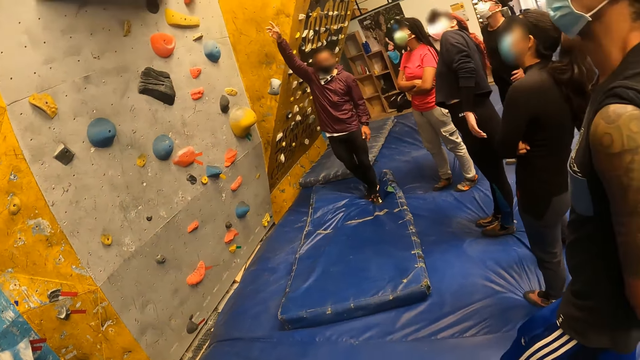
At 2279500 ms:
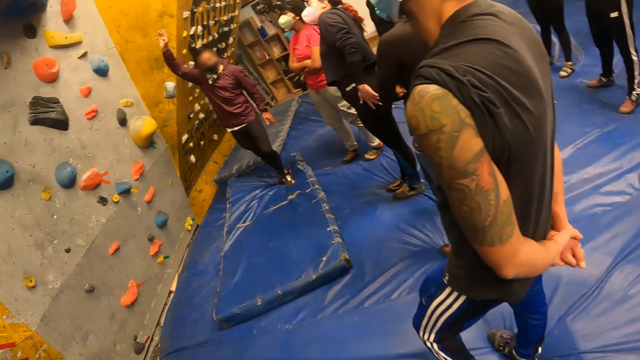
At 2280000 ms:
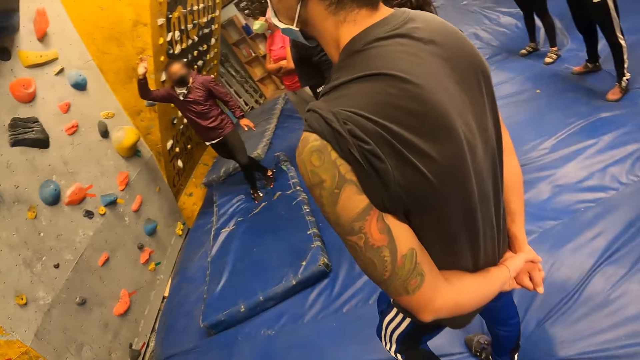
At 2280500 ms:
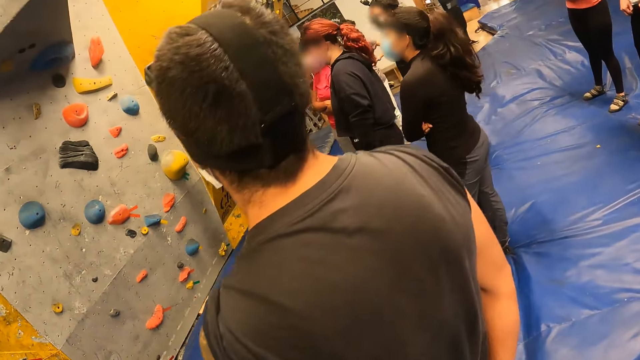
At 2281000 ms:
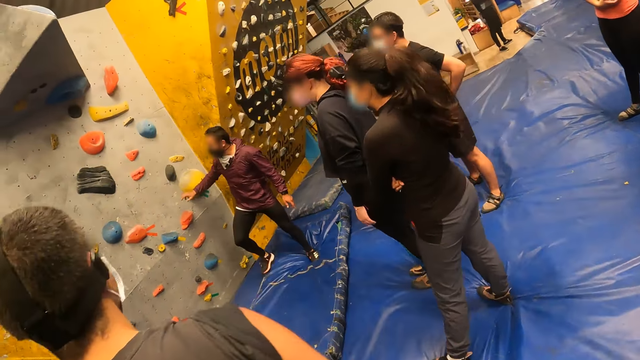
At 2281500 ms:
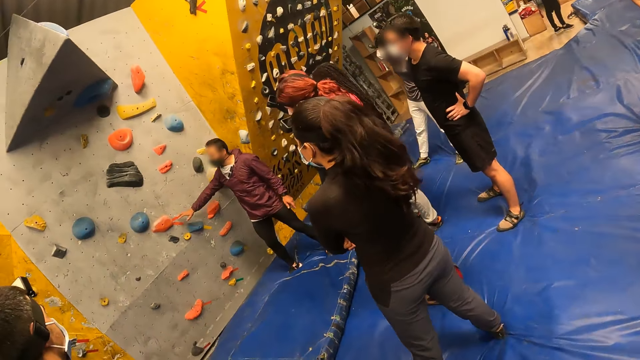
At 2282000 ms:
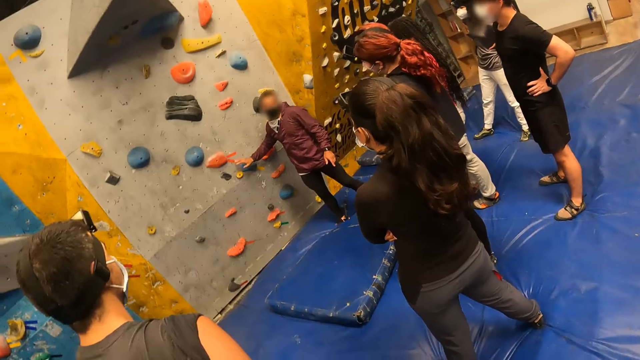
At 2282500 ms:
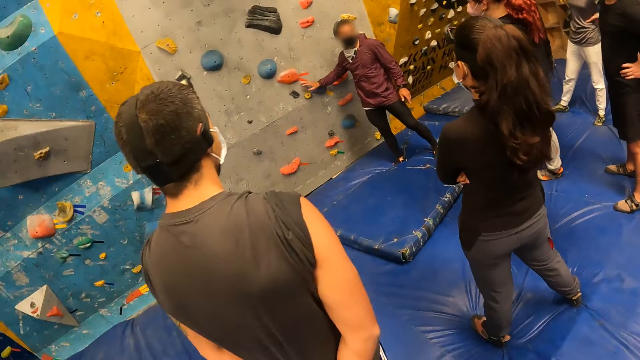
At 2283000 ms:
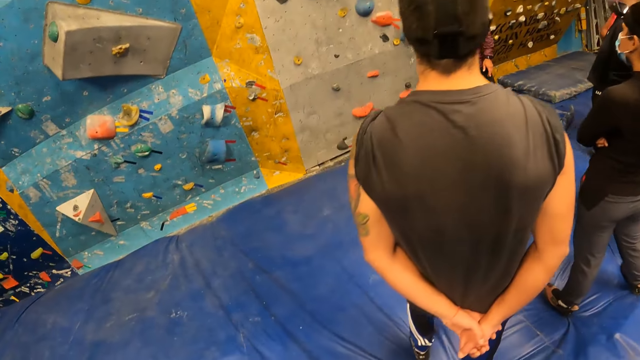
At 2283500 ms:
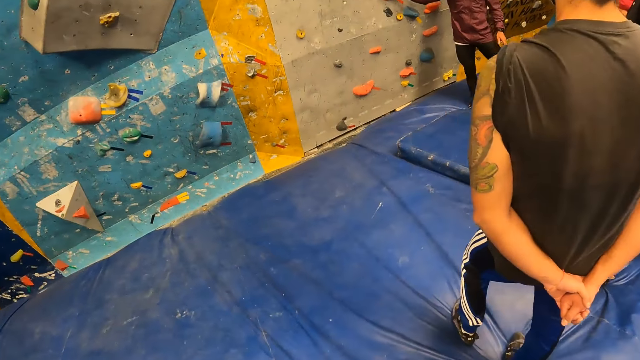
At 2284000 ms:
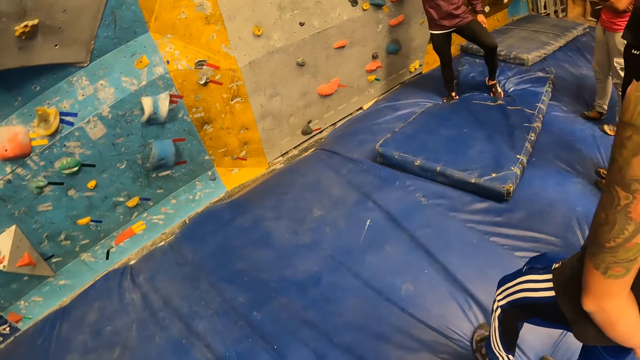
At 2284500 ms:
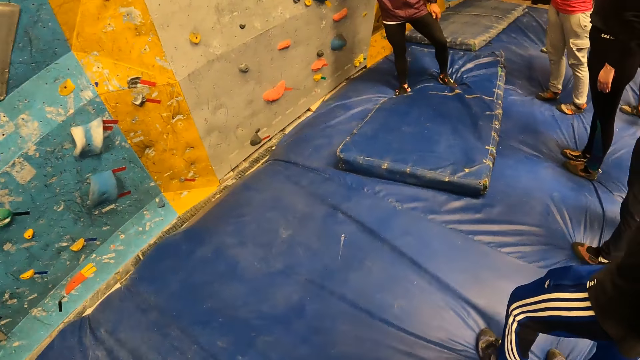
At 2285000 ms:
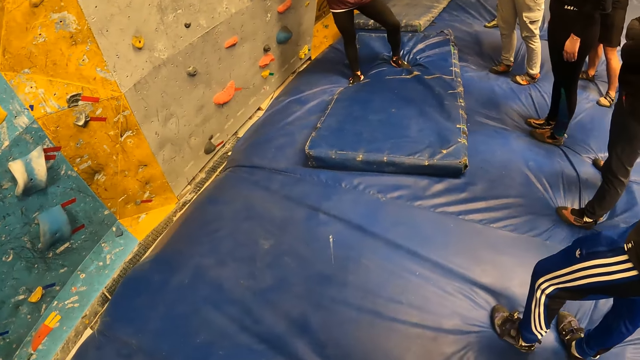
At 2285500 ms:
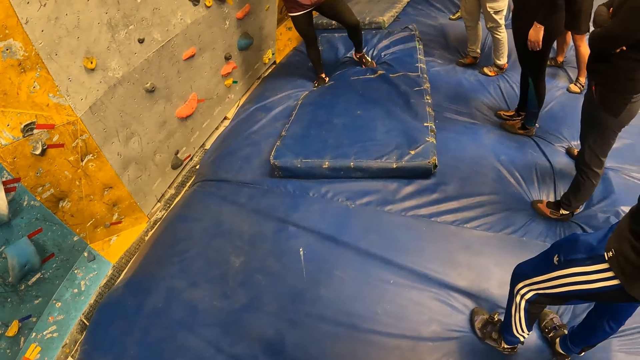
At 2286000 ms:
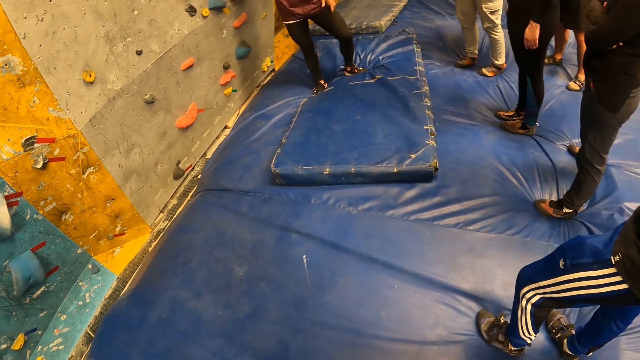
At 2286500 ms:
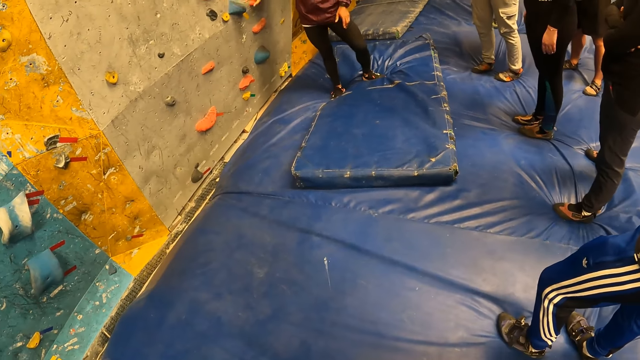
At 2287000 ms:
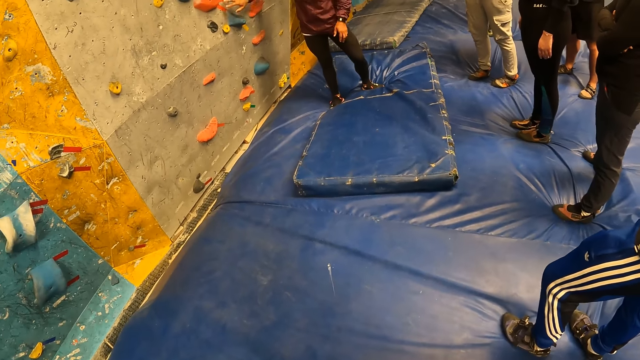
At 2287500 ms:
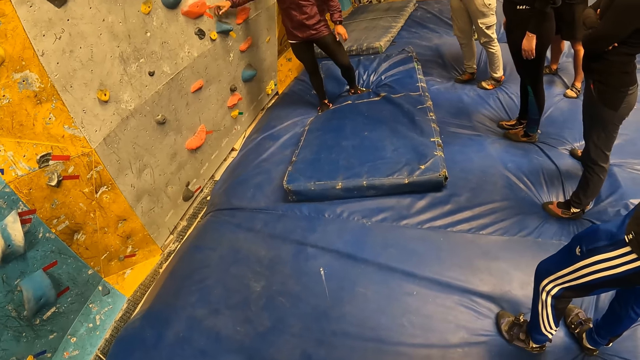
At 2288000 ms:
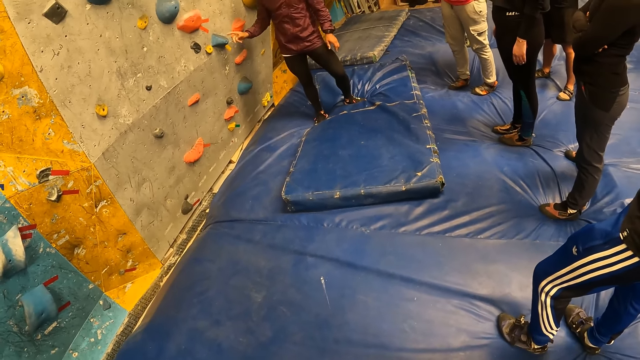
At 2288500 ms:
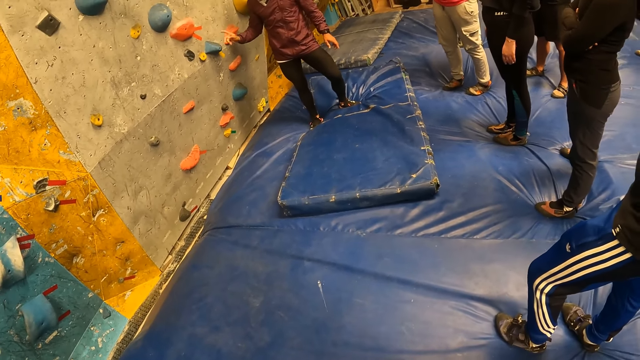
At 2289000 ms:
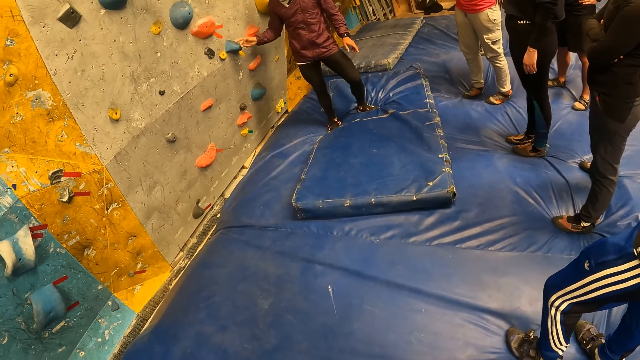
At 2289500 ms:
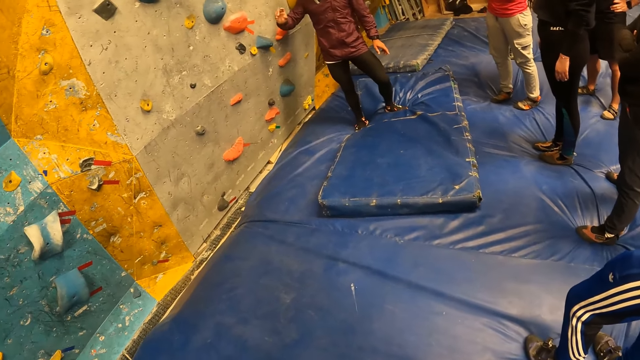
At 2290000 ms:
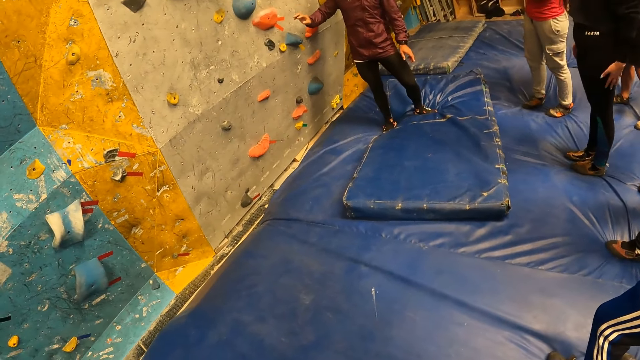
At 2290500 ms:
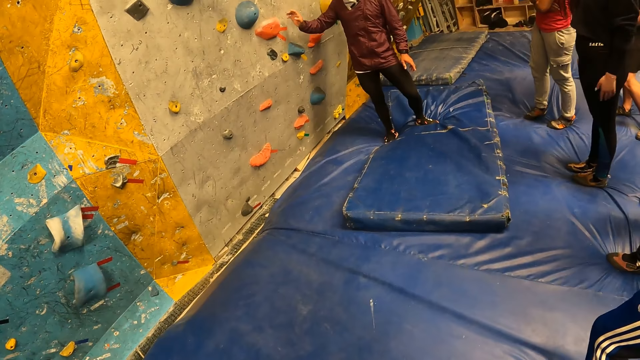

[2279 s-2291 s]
The camera wearer walks on the floor. They stand on the floor. A man trains how to climb the climbing wall.

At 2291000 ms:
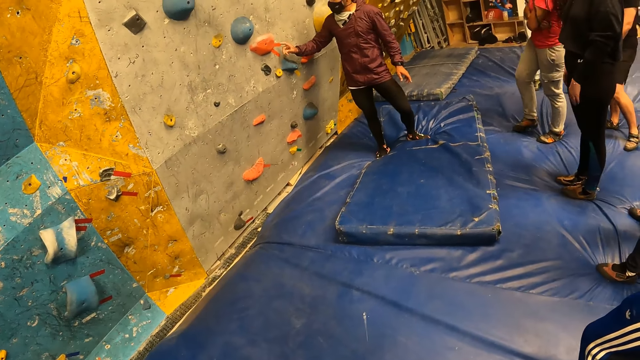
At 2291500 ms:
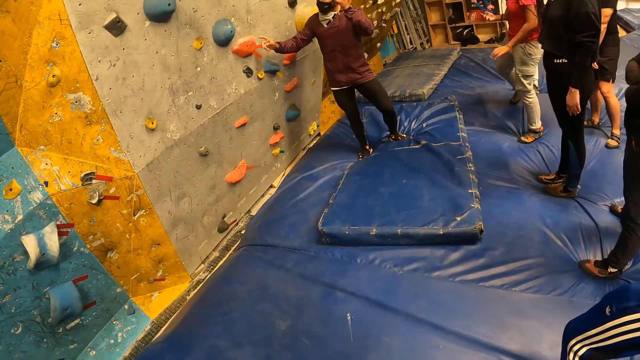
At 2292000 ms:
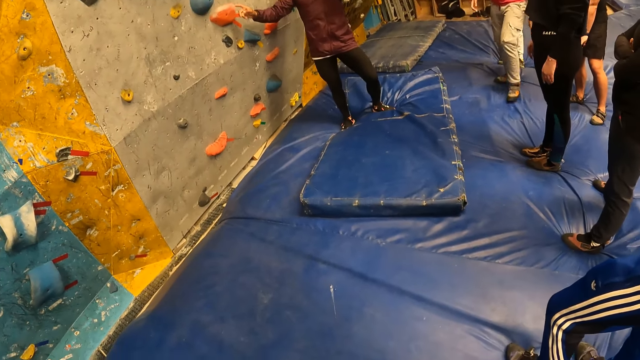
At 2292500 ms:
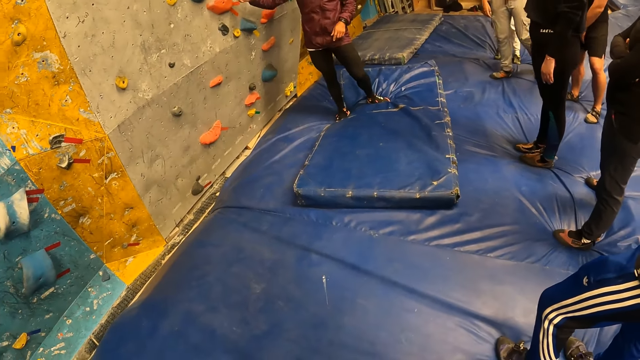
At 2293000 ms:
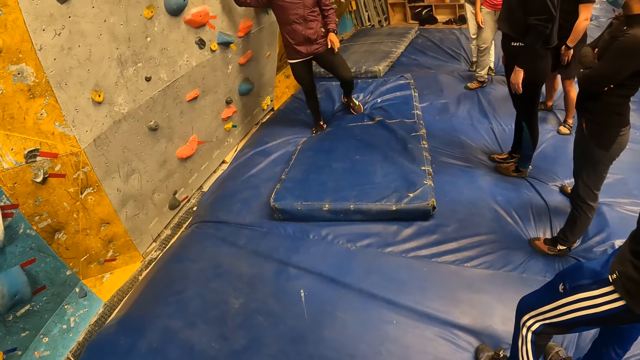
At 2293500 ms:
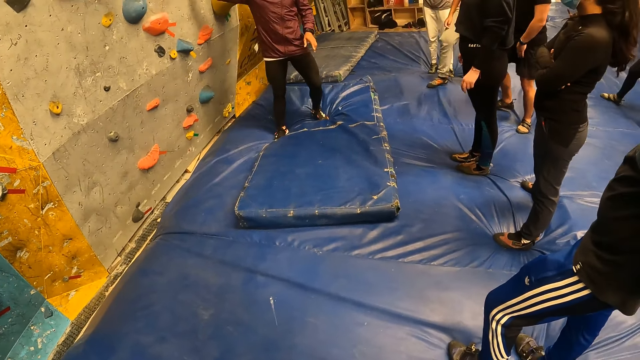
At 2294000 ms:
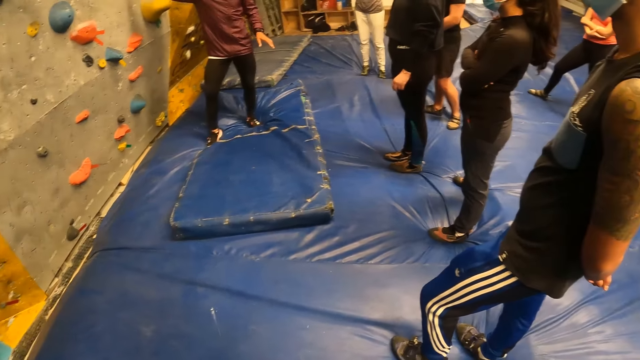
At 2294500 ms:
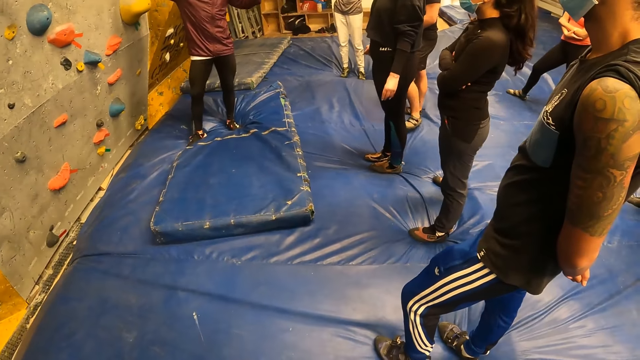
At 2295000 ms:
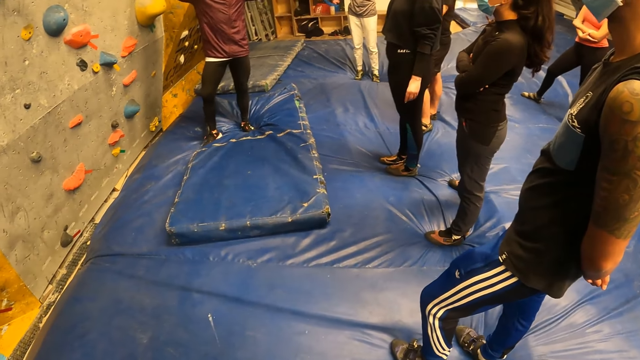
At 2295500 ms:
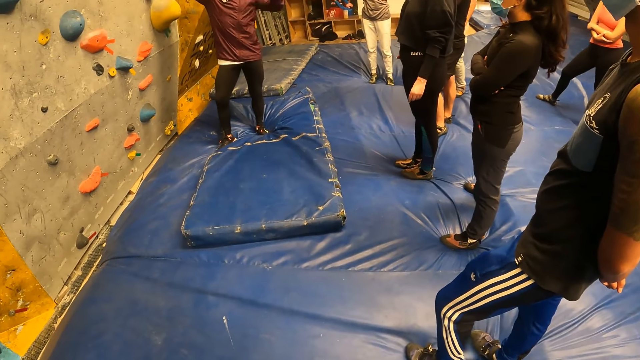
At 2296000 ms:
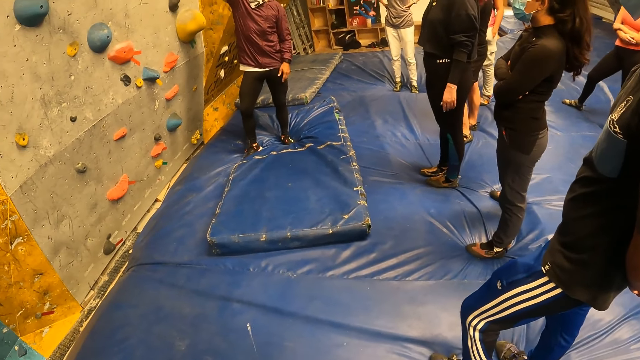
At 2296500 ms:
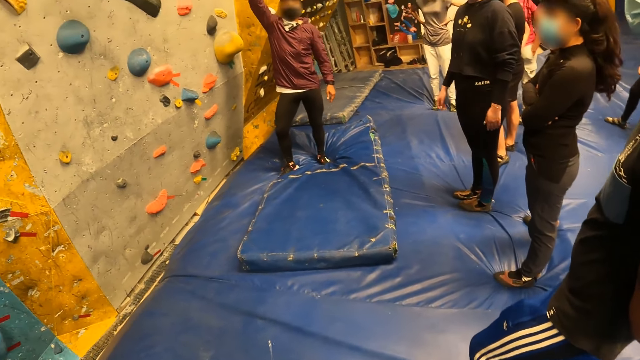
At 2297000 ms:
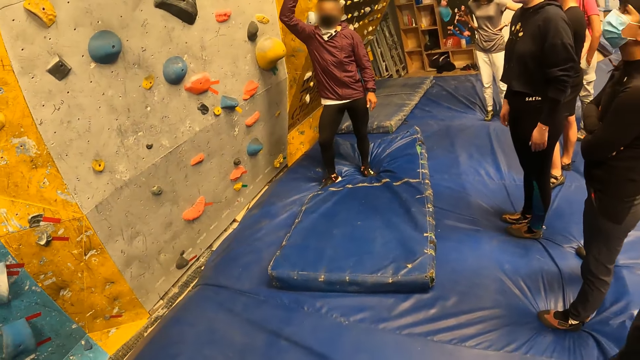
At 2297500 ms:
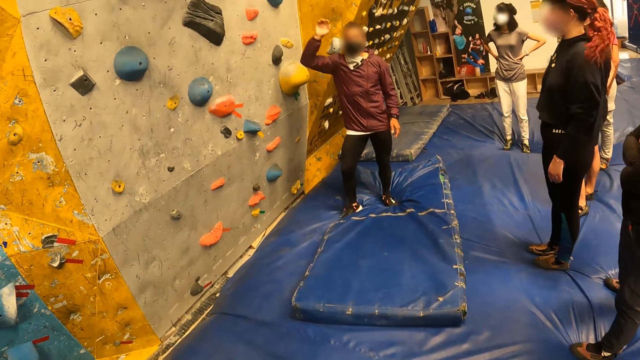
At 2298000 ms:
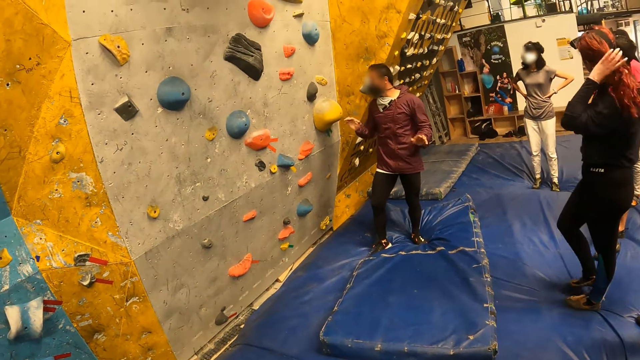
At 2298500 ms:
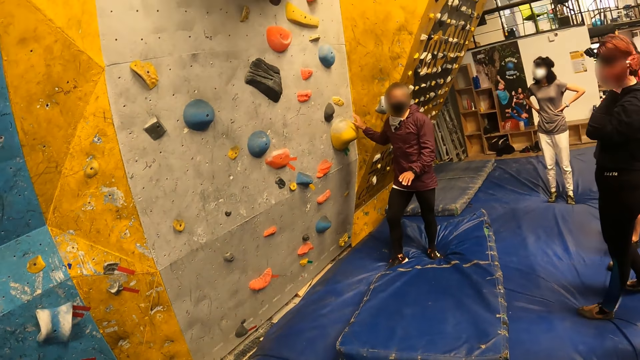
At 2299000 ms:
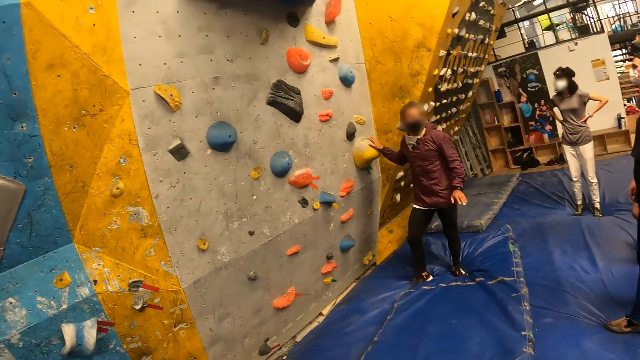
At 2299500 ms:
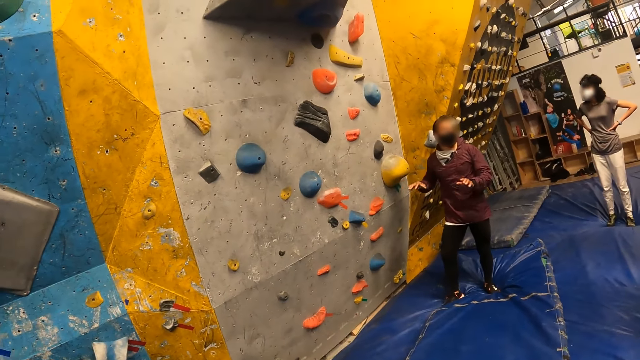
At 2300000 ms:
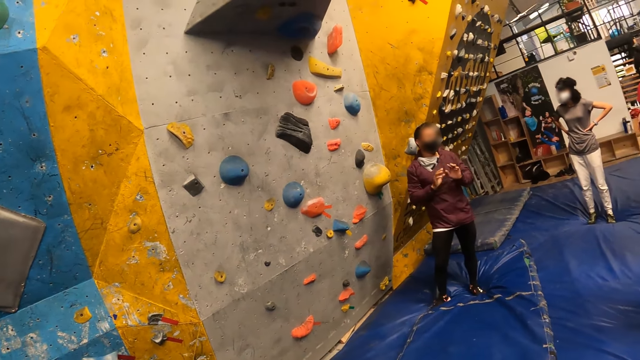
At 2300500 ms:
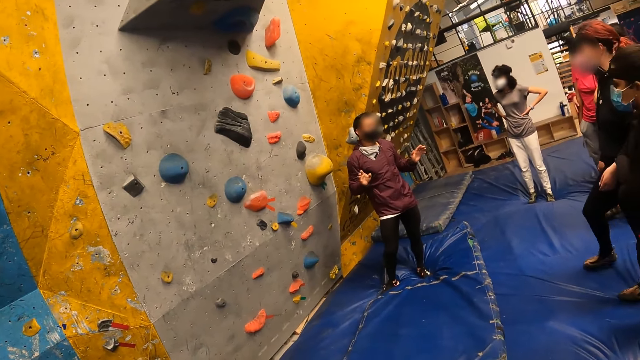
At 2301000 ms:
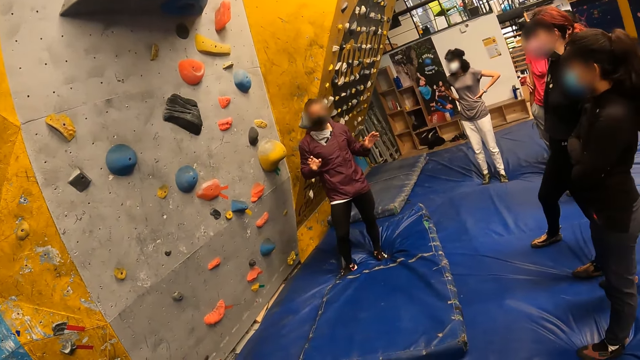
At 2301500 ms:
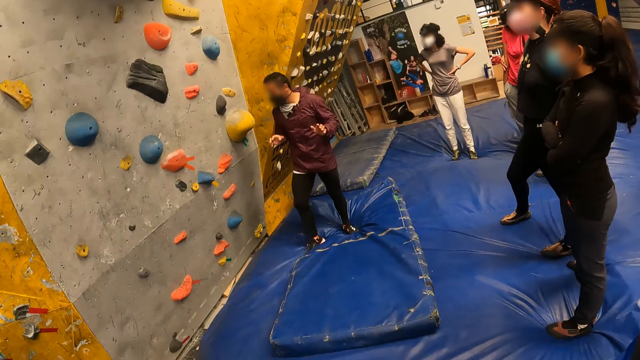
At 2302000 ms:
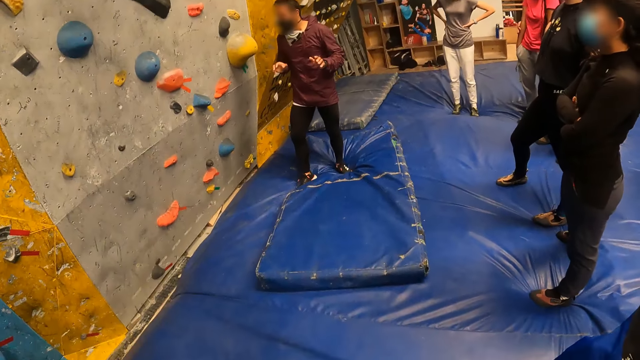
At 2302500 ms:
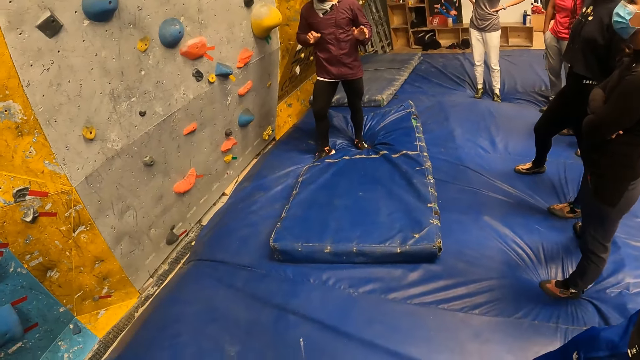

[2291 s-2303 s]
The man touches a climbing hold on the wall with his right hand.
